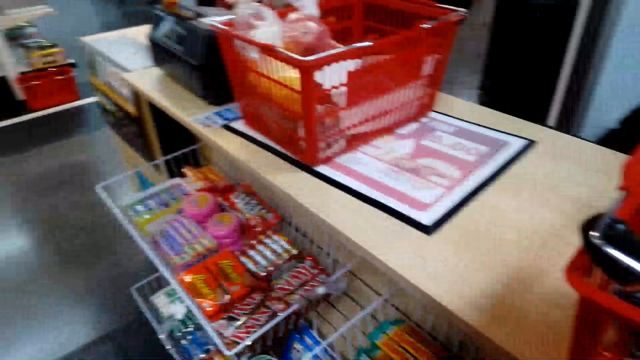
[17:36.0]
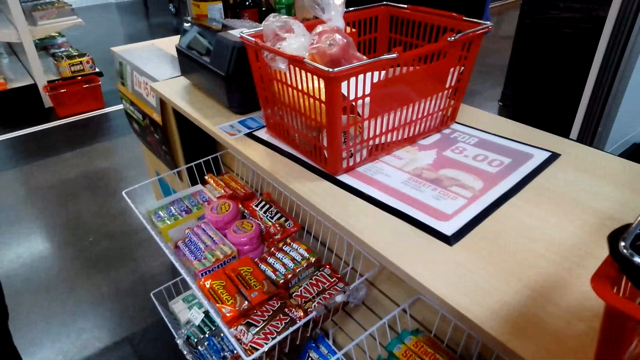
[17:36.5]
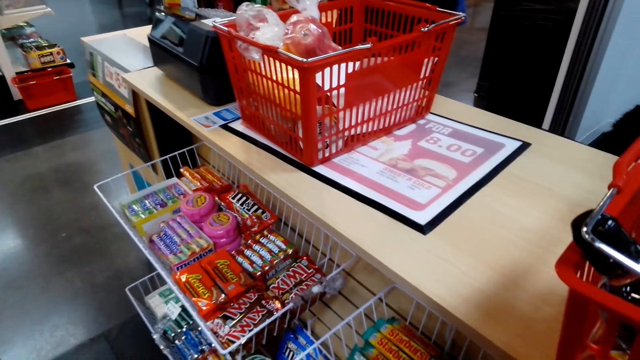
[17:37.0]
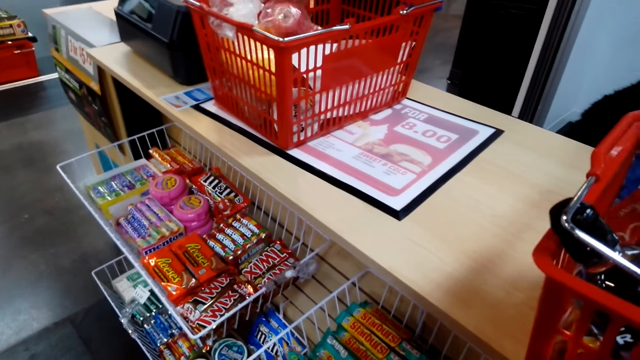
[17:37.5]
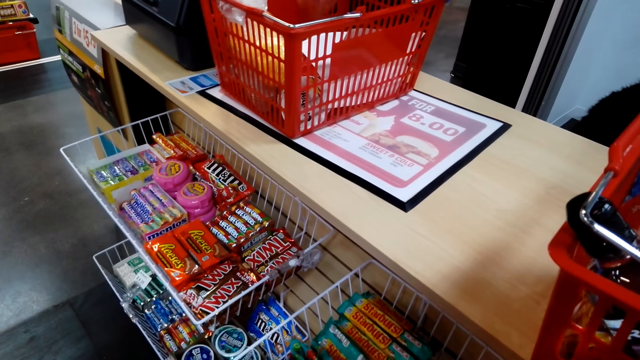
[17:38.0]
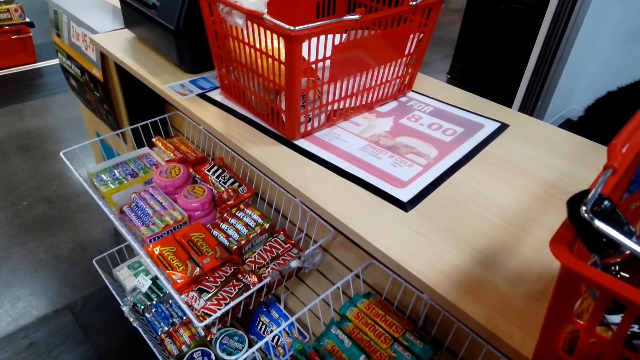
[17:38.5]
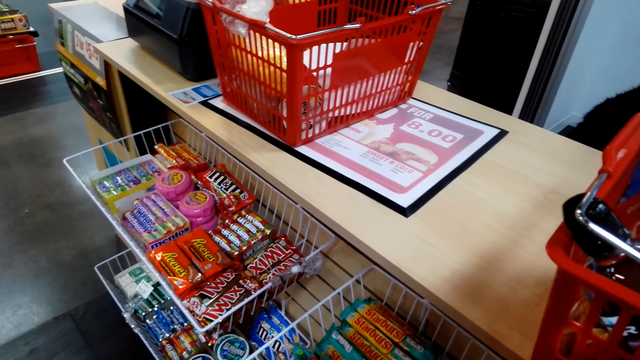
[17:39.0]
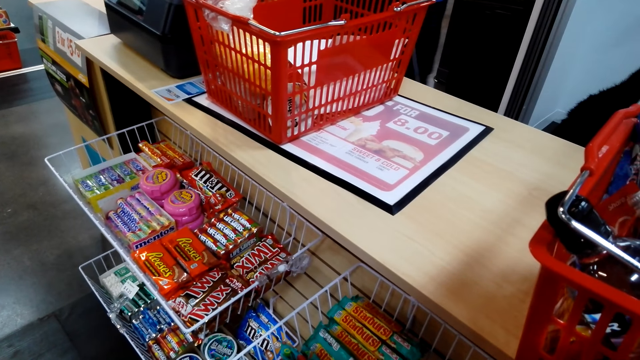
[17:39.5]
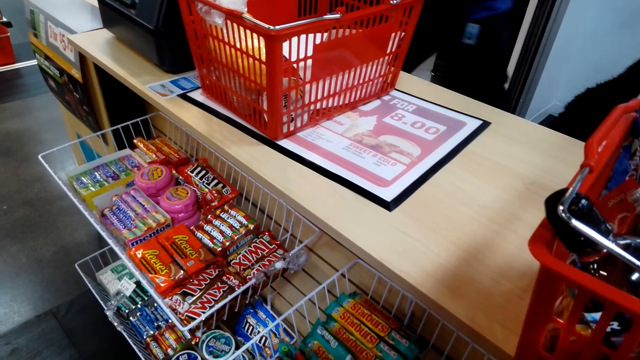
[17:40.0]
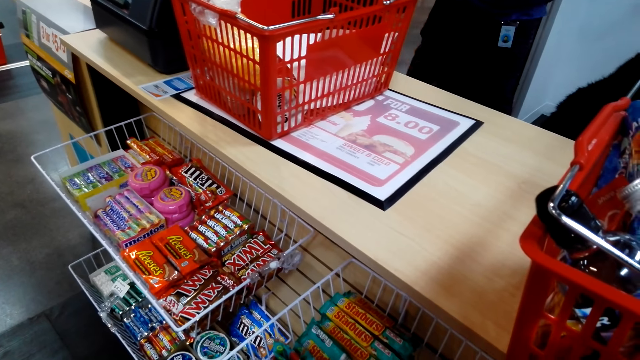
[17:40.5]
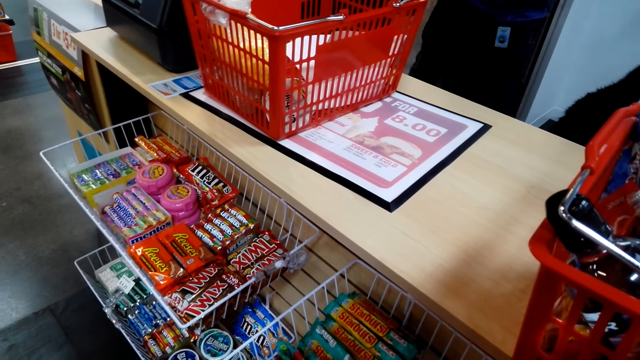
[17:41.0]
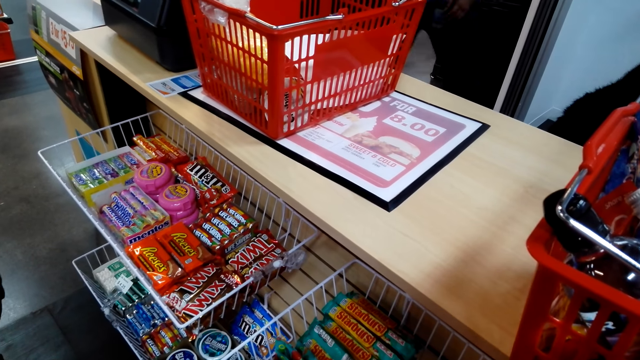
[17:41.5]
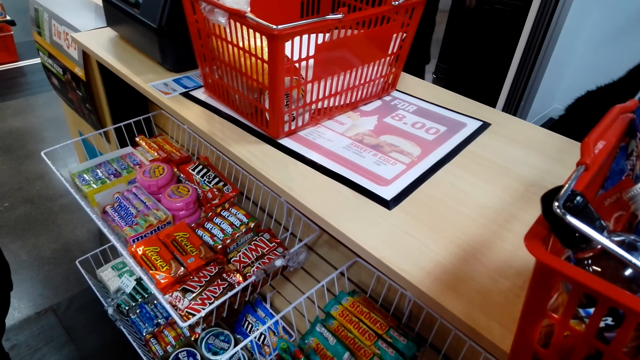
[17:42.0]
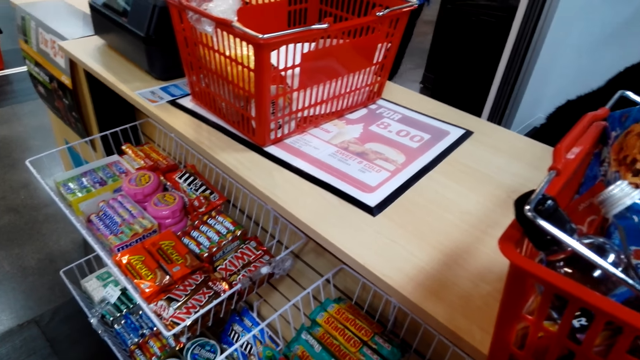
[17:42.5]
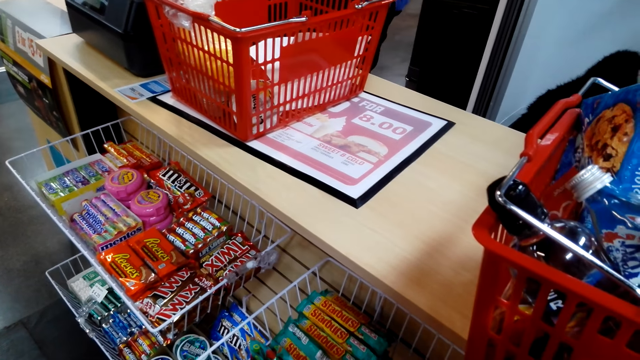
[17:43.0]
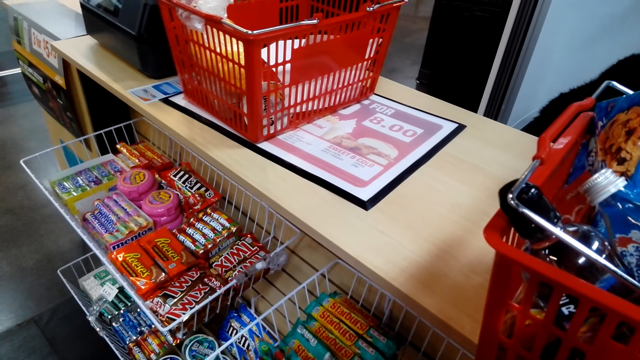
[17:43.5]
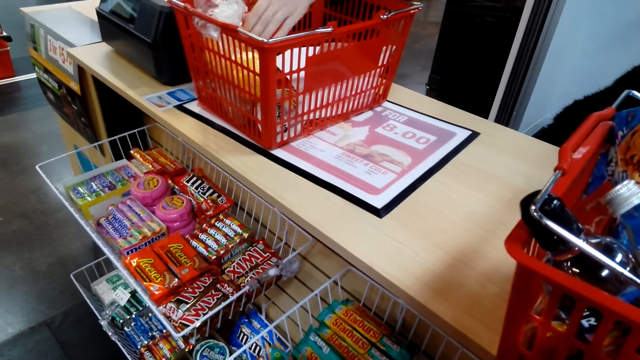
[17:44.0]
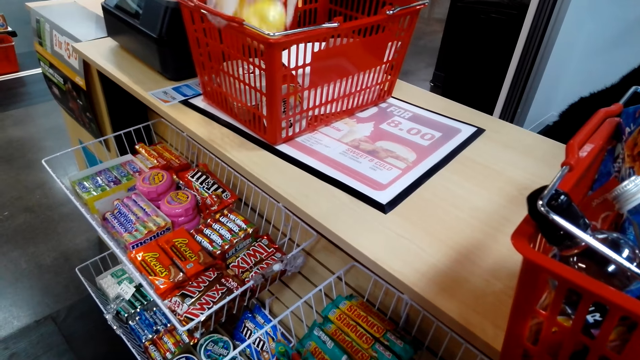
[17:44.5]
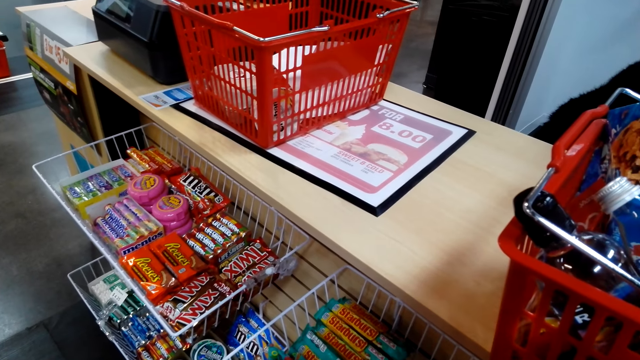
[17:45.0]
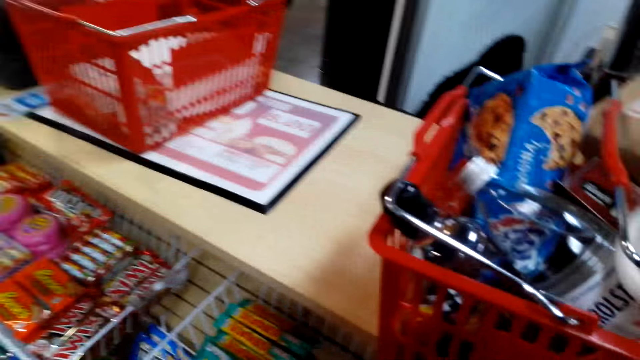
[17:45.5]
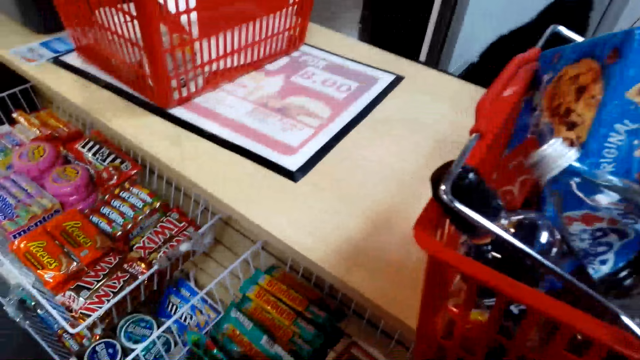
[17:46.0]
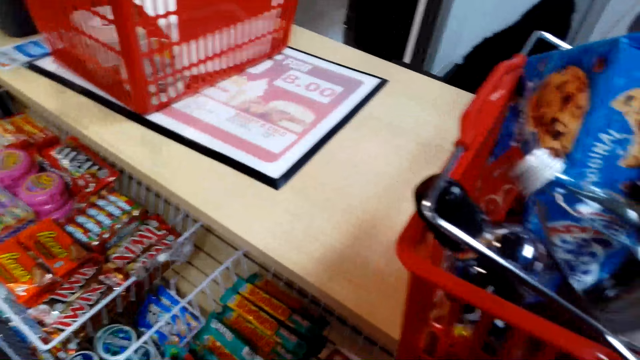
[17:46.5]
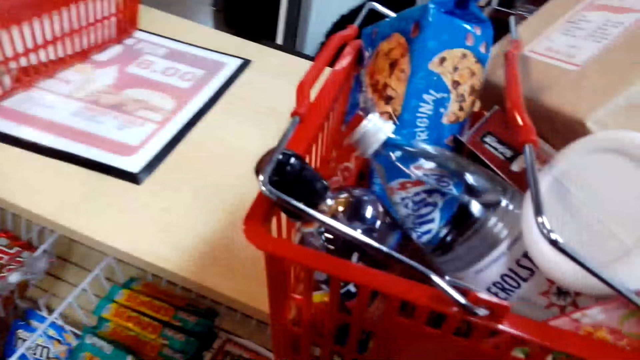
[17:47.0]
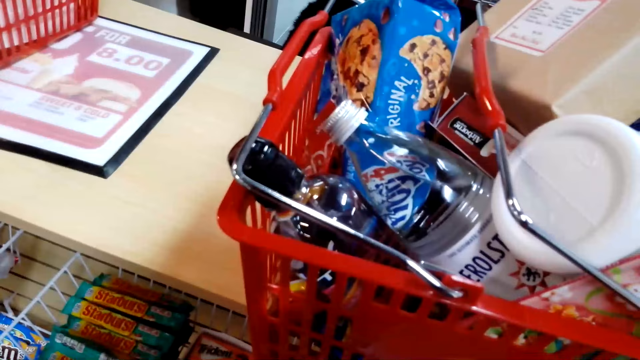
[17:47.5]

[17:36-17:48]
A lady keys in at the cash register machine. The camera wearer stands at the counter. The lady keys in at the cash register machine. The lady picks a pack of something from the shopping basket. The lady keys in at the cash register machine.

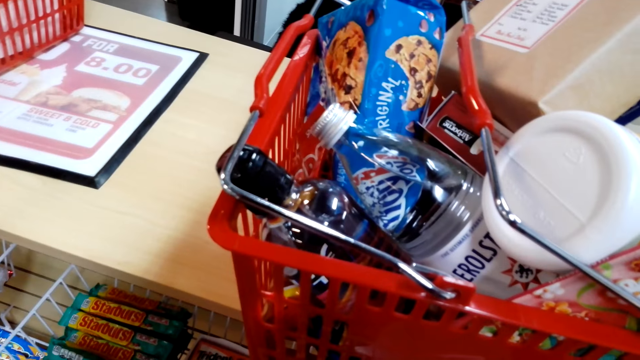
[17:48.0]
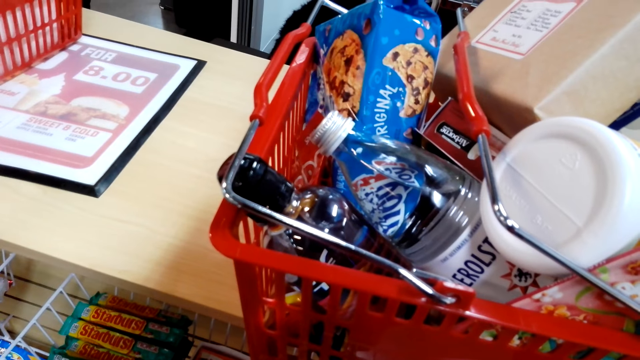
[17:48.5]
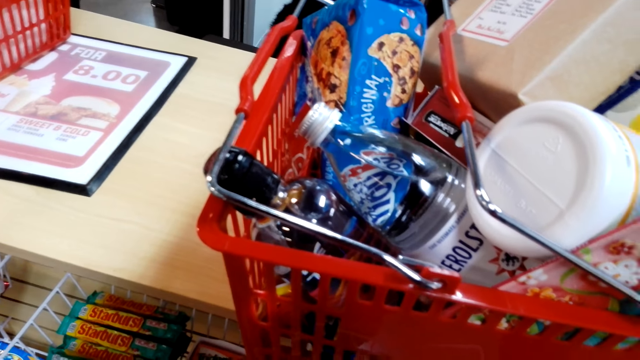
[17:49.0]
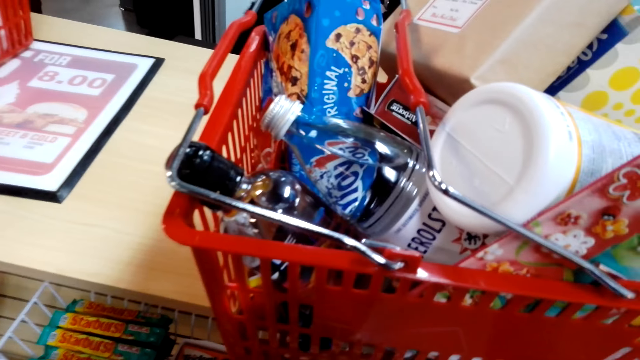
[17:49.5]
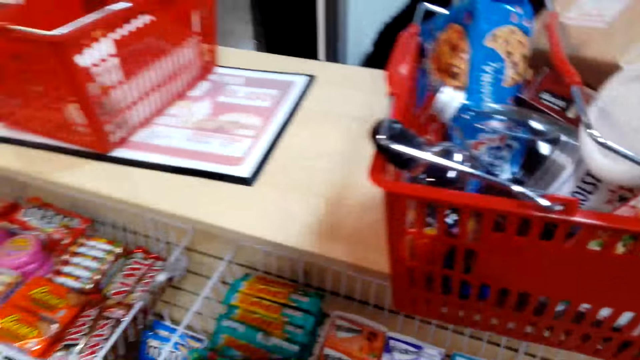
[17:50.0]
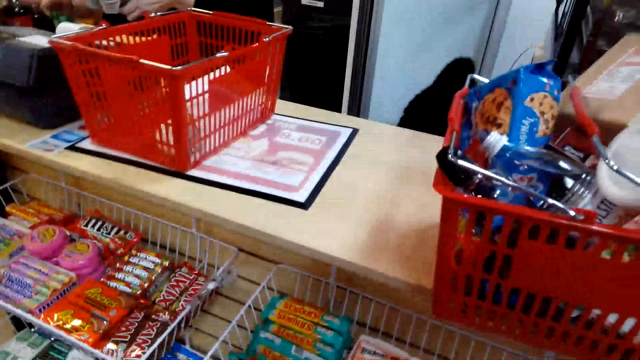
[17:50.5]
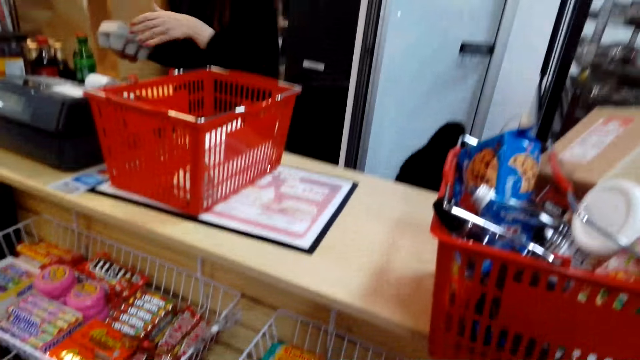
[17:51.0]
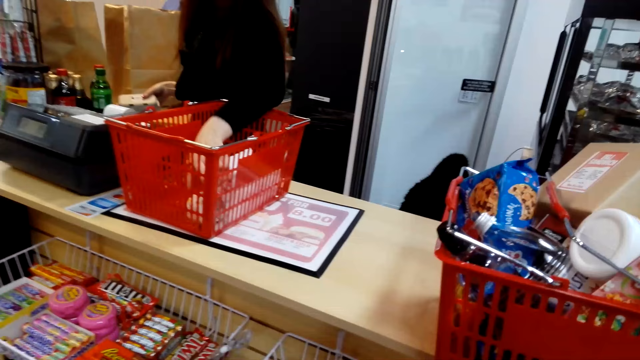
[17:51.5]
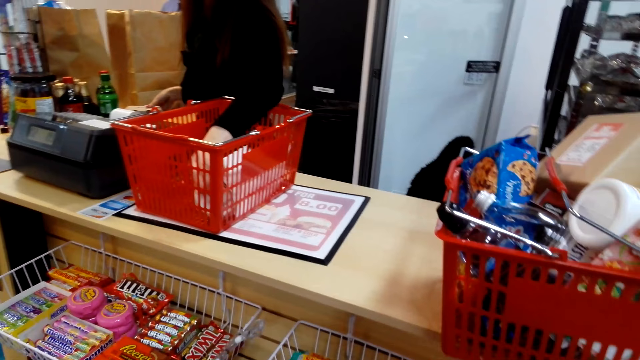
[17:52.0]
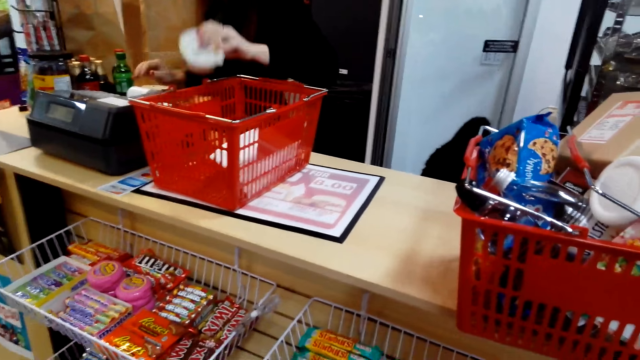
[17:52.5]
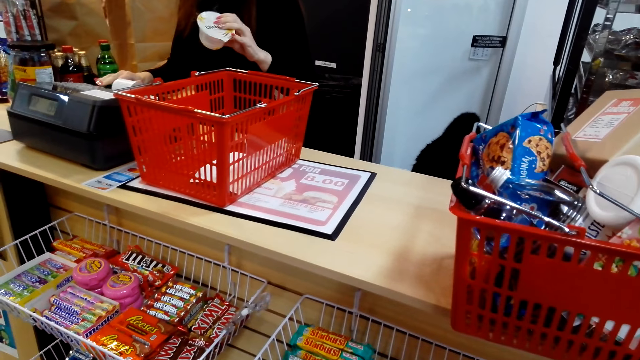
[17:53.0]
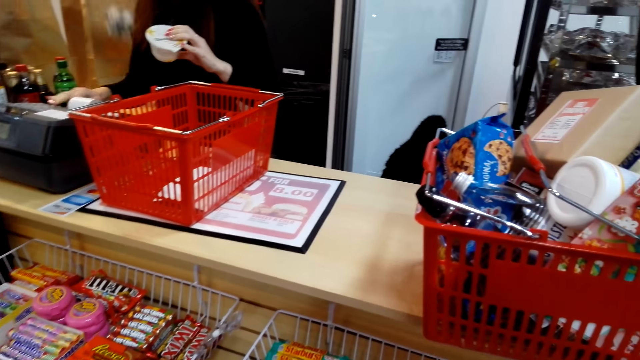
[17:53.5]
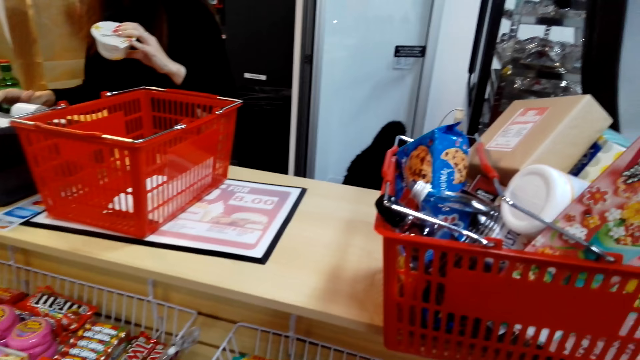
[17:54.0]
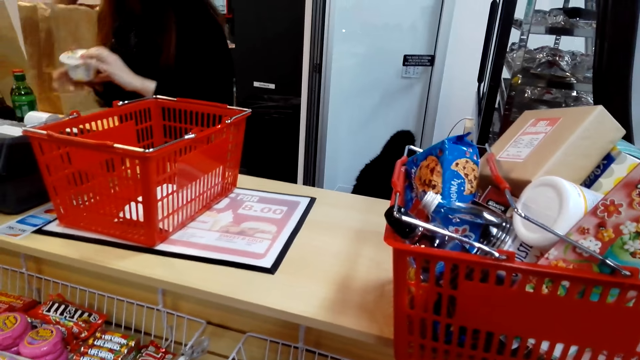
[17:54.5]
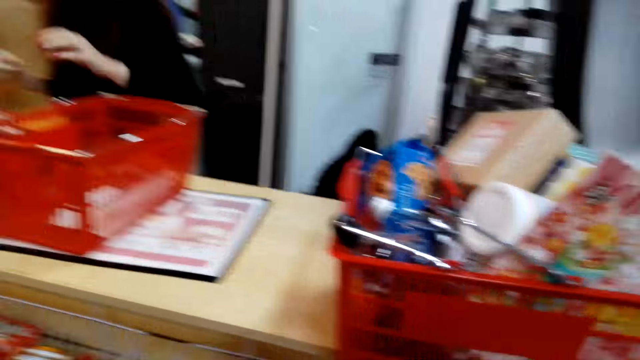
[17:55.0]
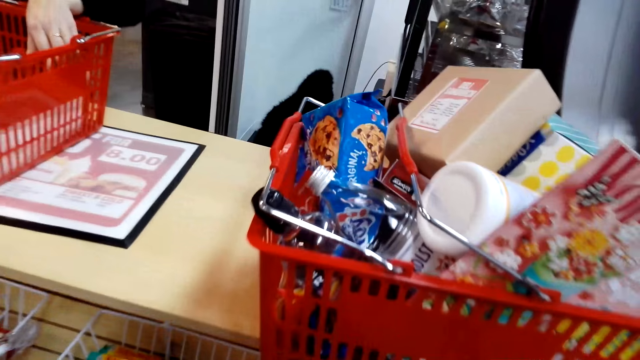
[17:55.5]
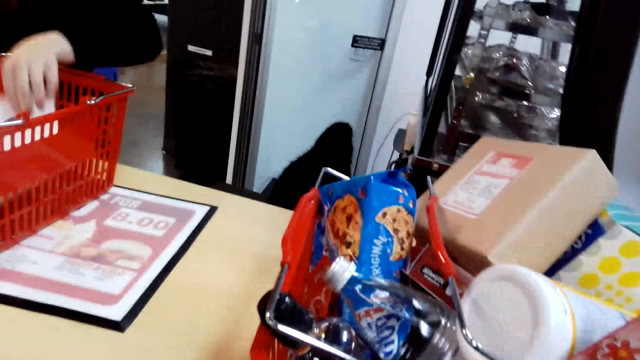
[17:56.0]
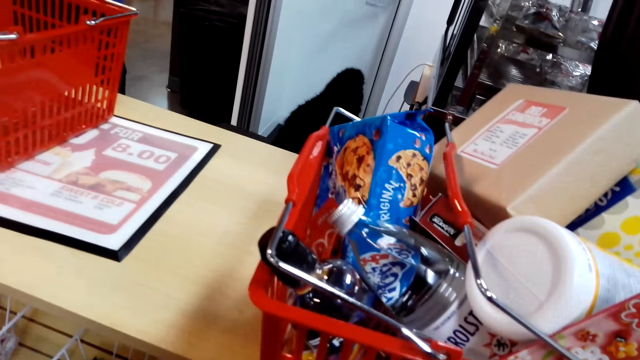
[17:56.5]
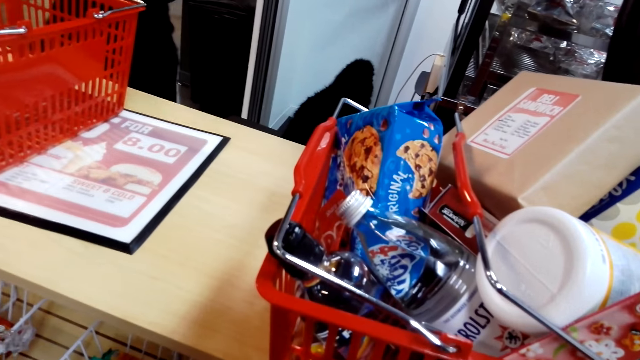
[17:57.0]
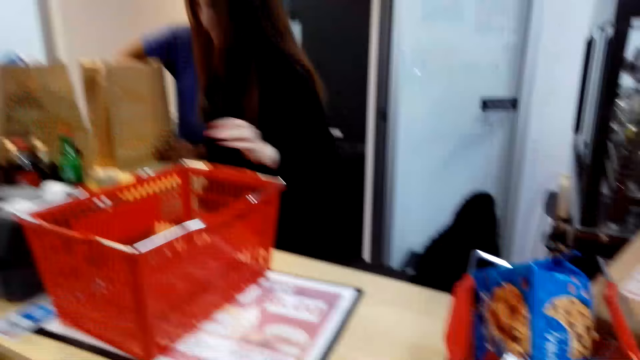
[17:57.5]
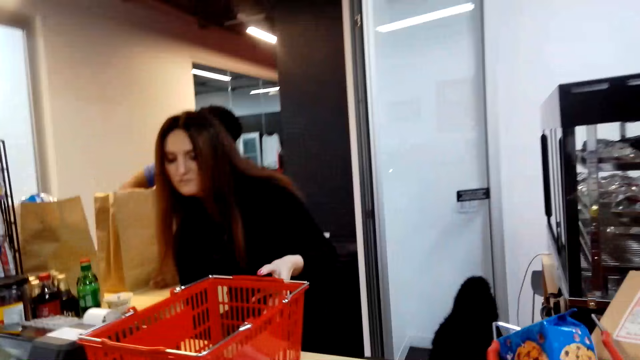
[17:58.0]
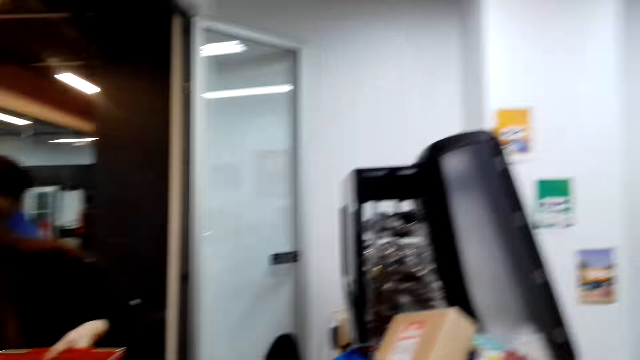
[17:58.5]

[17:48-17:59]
The camera wearer stands in the store. A lady keys in at the cash register machine. The lady places a pack of something on the counter. The lady picks a pack of something from the shopping basket. The lady keys in at the cash register machine. The lady picks a pack of something from the shopping basket.
